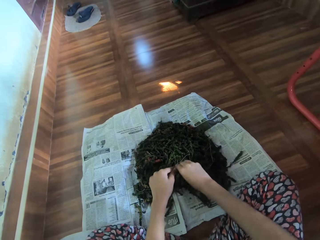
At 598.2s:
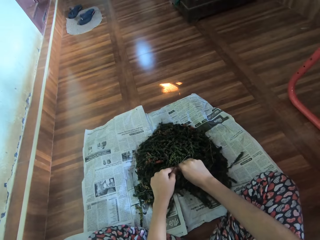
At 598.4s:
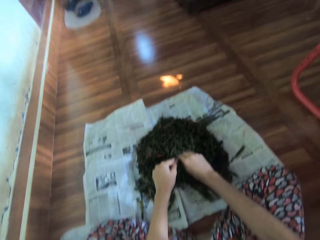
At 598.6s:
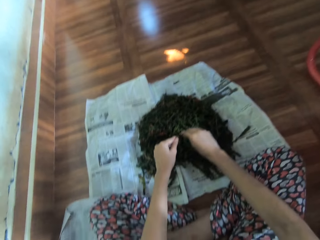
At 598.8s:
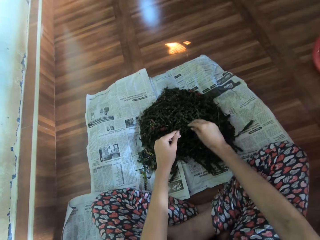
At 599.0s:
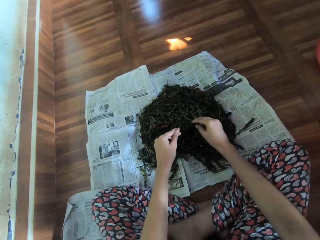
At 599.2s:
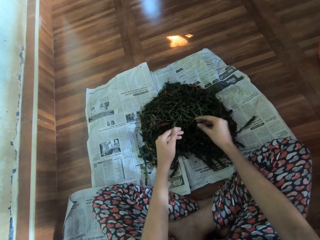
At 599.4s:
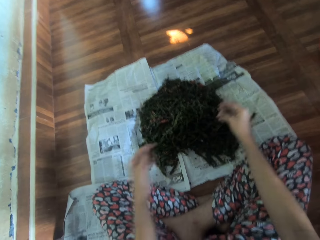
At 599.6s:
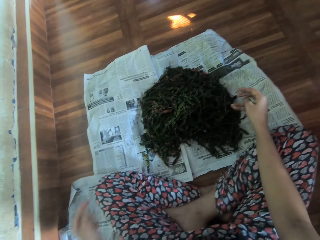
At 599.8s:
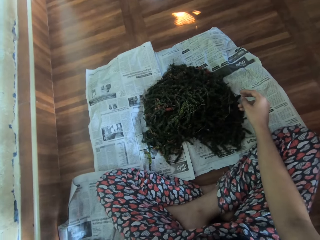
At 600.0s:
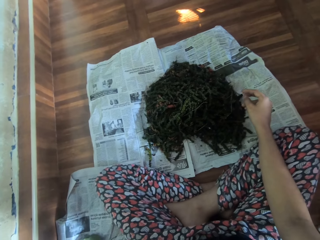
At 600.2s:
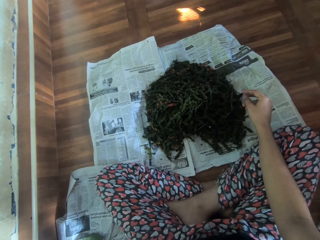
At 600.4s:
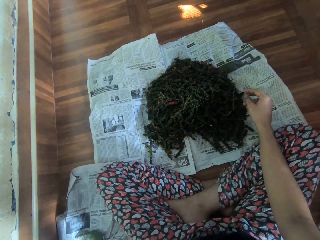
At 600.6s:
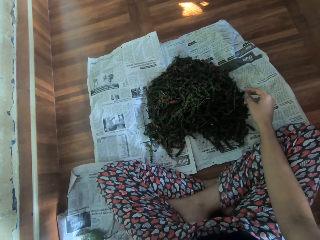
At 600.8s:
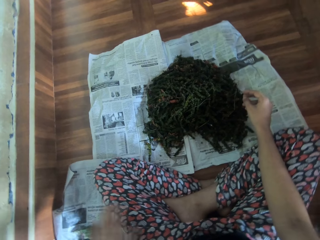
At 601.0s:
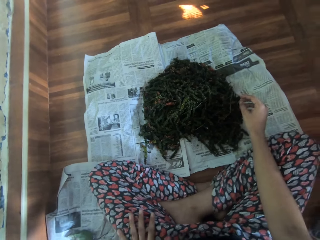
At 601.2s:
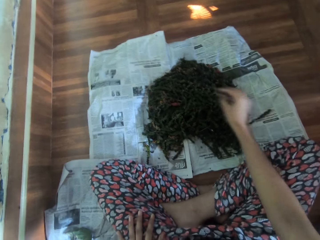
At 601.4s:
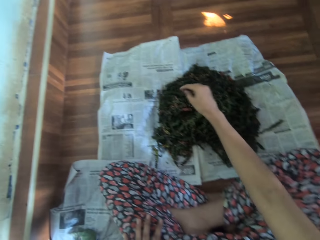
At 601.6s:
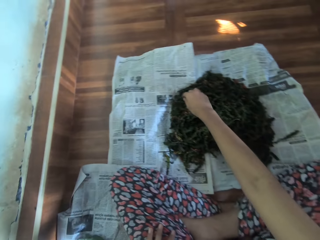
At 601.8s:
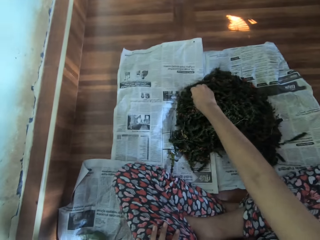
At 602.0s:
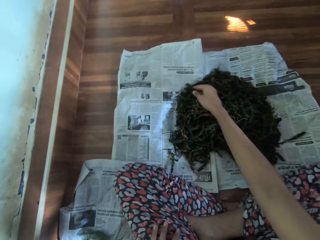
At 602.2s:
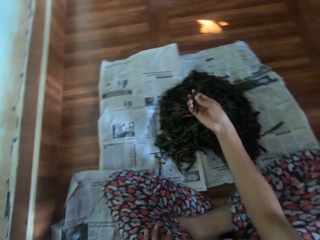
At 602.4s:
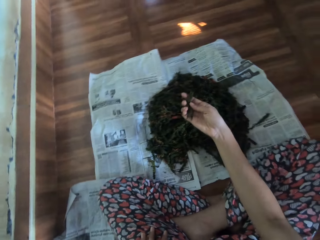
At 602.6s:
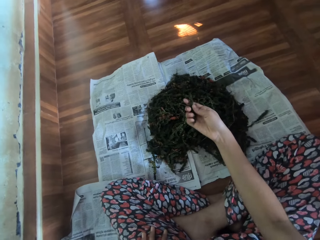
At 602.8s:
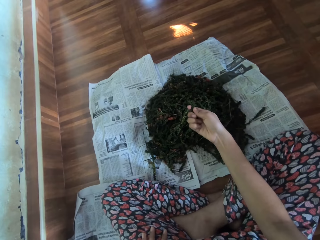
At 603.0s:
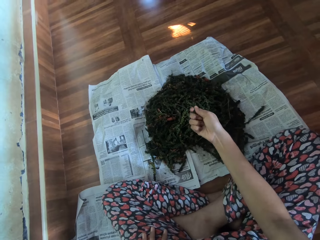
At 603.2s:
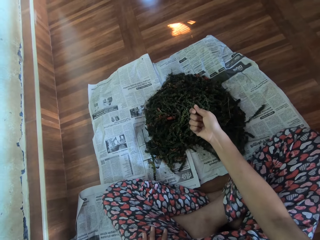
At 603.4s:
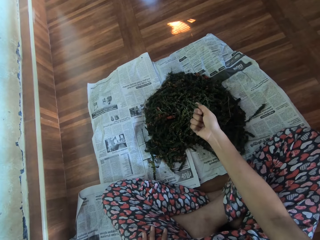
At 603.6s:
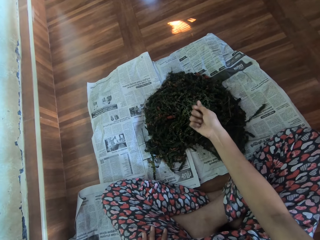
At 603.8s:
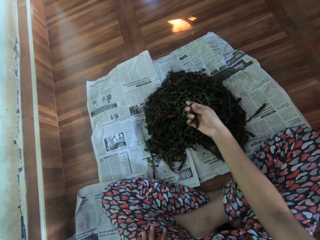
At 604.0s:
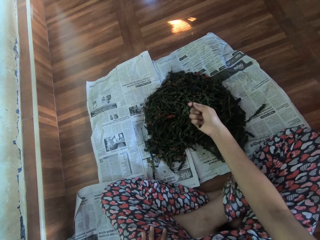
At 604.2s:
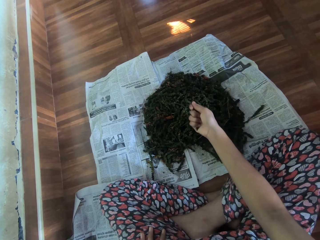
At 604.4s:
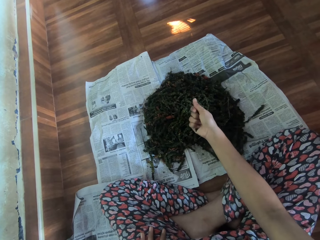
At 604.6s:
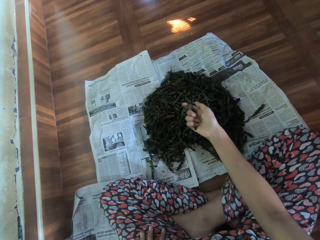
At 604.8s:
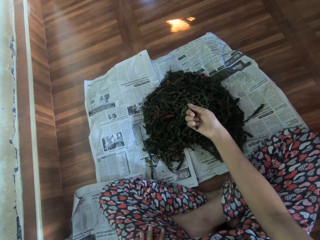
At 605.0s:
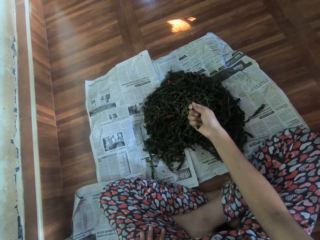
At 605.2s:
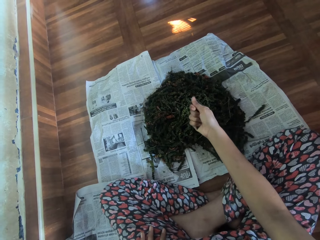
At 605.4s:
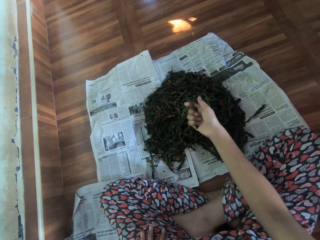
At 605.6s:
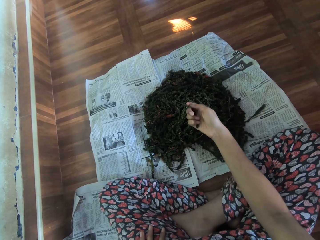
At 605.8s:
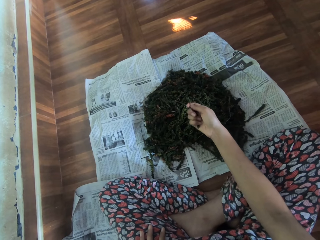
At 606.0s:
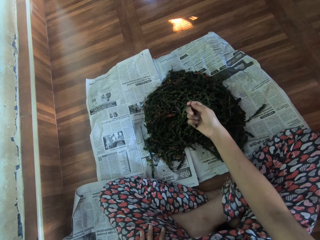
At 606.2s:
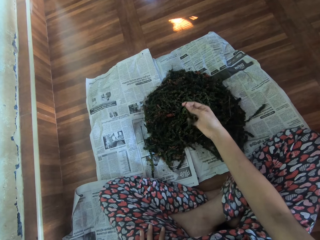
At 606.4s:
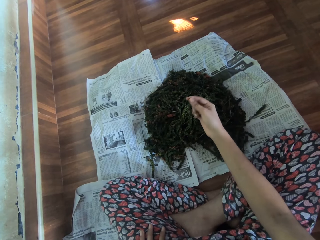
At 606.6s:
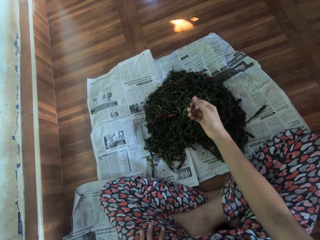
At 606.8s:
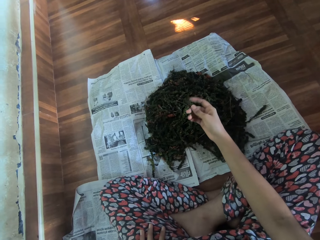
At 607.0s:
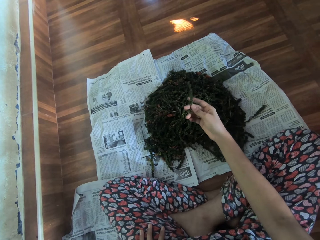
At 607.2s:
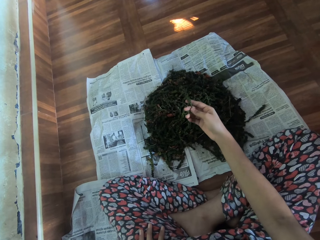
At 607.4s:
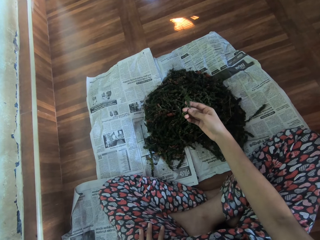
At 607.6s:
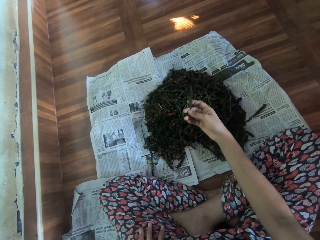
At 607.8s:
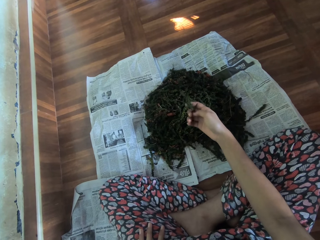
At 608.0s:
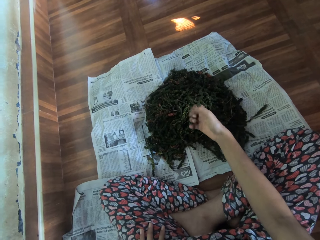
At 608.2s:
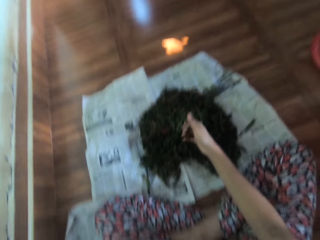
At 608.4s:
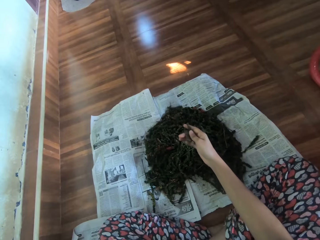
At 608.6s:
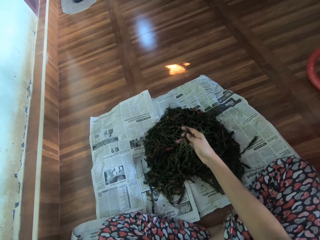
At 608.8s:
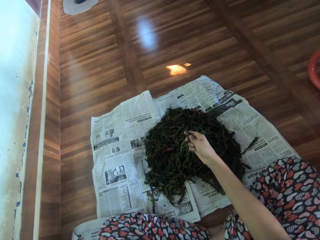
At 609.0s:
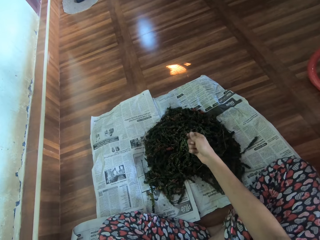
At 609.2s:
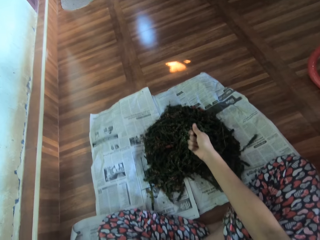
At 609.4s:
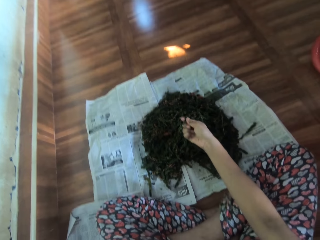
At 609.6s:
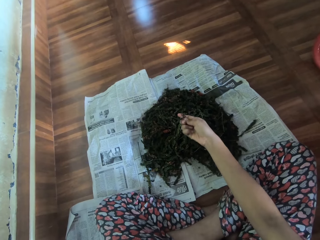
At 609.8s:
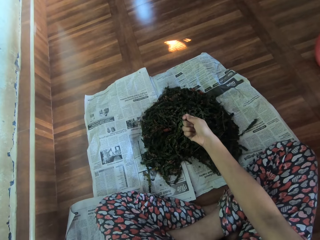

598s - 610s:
The camera wearer drops the stem on the newspaper on the floor with her left hand. She picks a dried marijuana from the newspaper on the floor with her right hand. She pulls the dried marijuana off the stem onto the newspaper with her right hand.

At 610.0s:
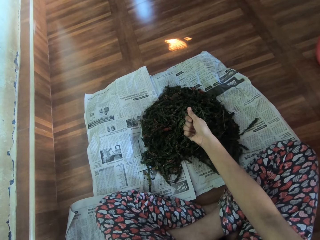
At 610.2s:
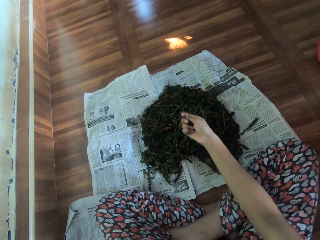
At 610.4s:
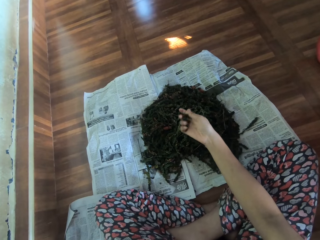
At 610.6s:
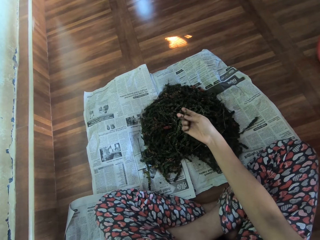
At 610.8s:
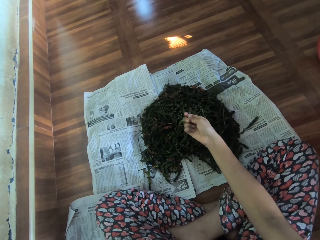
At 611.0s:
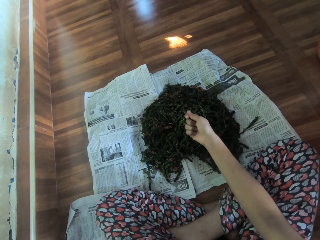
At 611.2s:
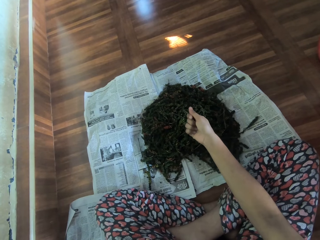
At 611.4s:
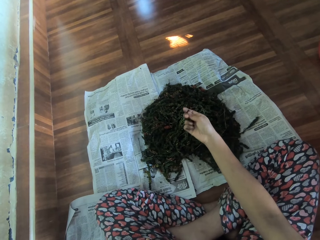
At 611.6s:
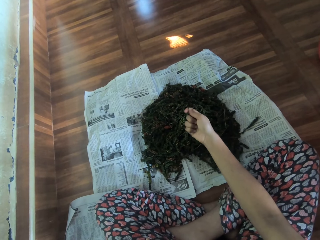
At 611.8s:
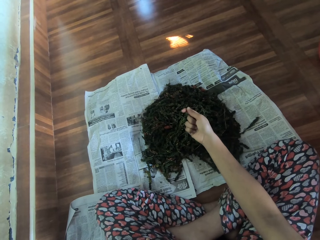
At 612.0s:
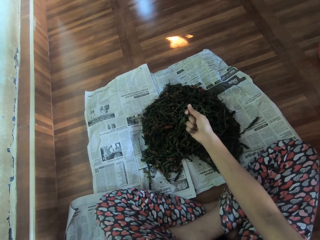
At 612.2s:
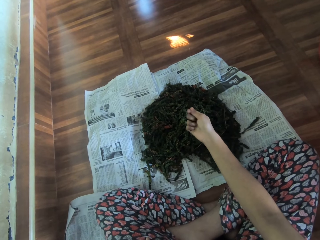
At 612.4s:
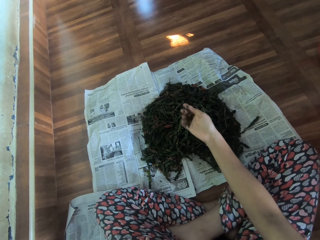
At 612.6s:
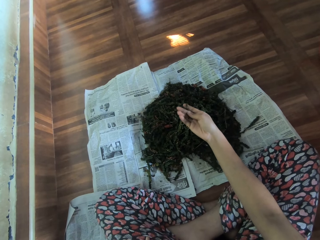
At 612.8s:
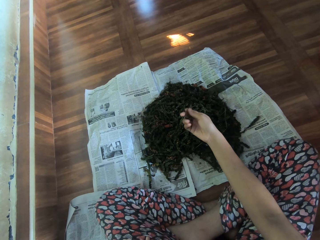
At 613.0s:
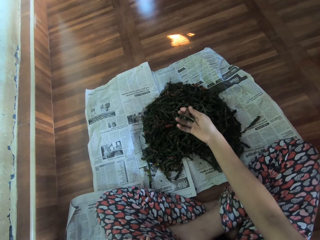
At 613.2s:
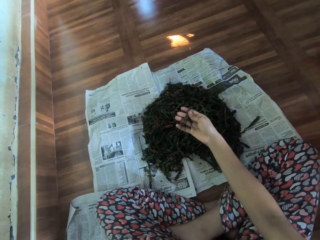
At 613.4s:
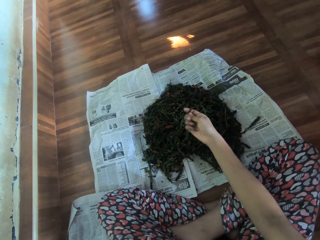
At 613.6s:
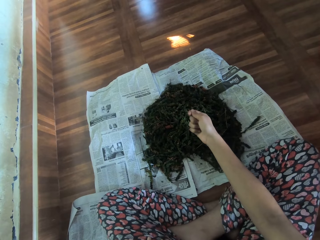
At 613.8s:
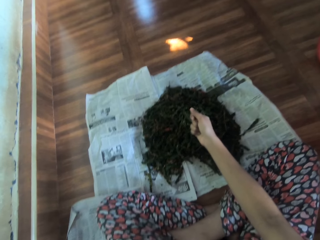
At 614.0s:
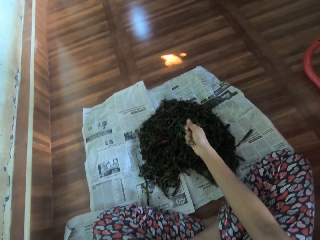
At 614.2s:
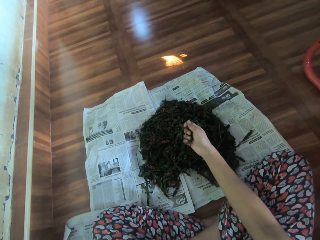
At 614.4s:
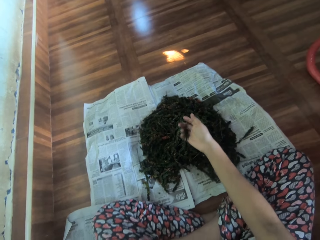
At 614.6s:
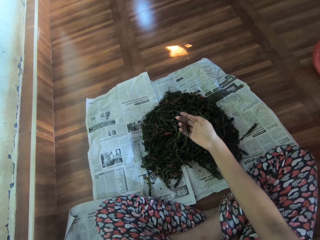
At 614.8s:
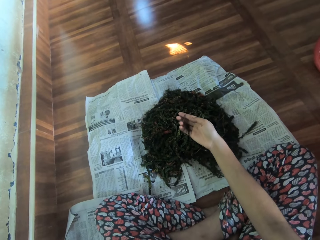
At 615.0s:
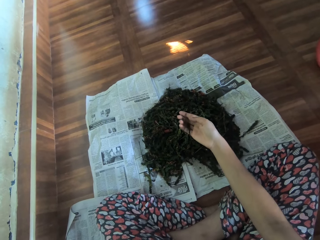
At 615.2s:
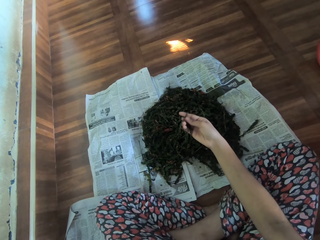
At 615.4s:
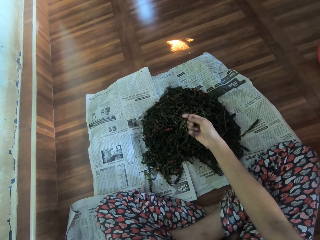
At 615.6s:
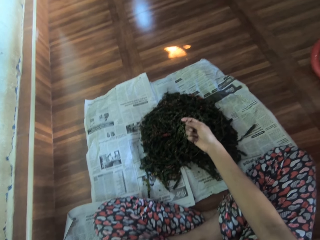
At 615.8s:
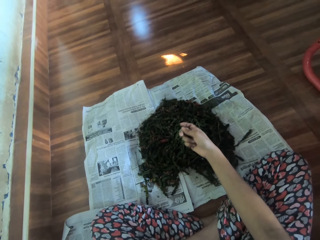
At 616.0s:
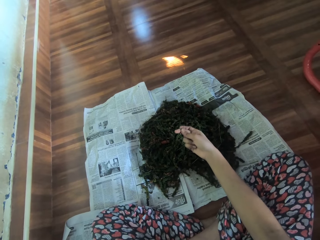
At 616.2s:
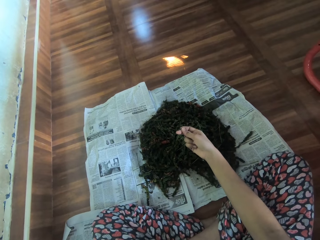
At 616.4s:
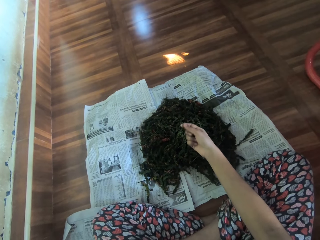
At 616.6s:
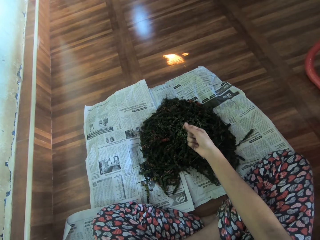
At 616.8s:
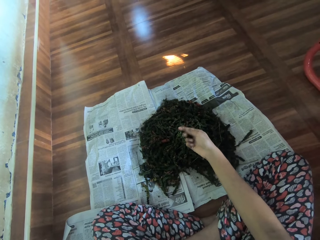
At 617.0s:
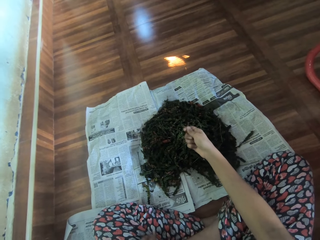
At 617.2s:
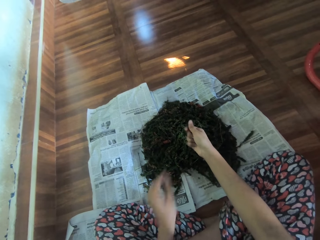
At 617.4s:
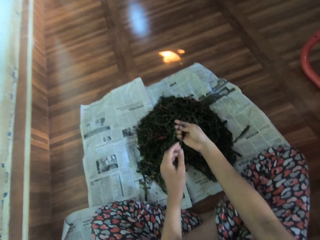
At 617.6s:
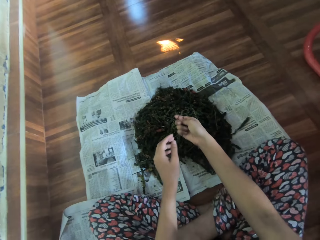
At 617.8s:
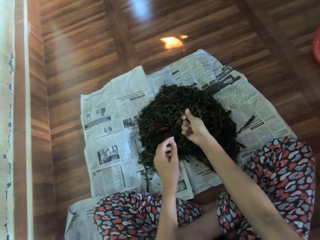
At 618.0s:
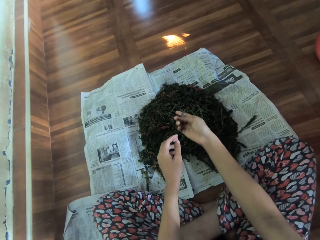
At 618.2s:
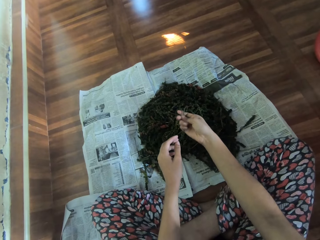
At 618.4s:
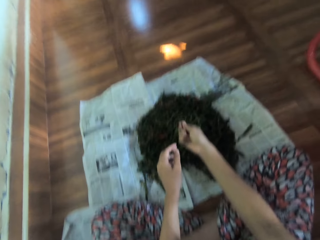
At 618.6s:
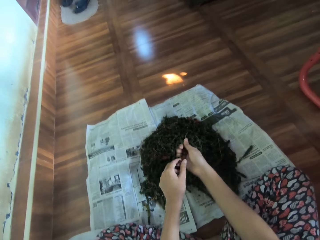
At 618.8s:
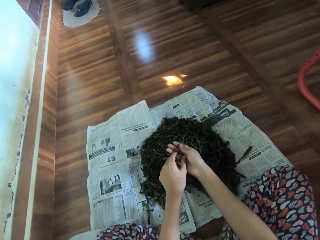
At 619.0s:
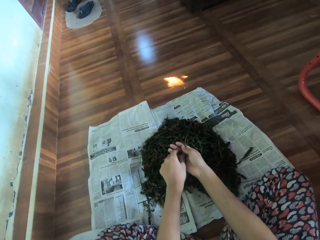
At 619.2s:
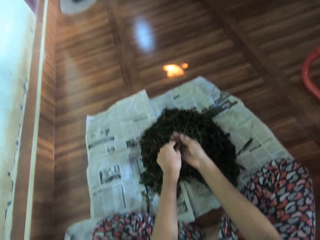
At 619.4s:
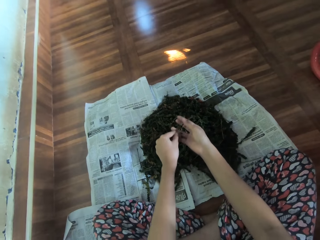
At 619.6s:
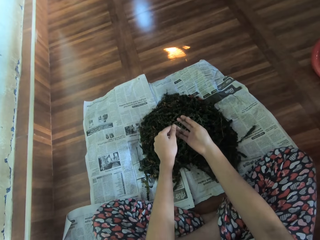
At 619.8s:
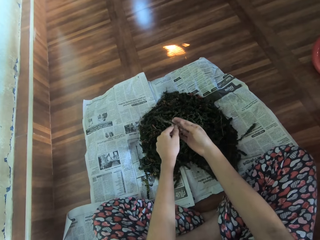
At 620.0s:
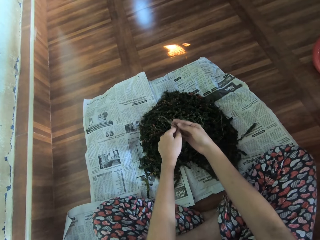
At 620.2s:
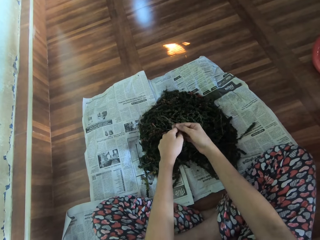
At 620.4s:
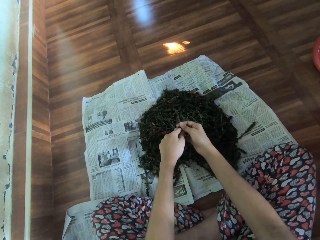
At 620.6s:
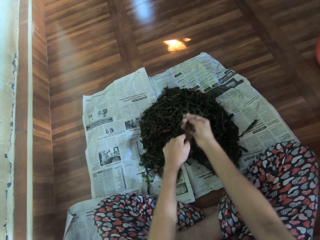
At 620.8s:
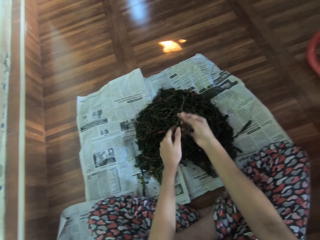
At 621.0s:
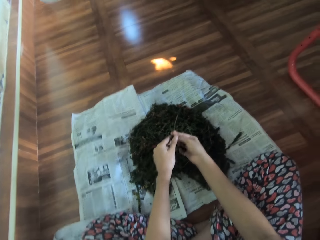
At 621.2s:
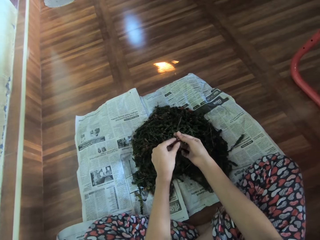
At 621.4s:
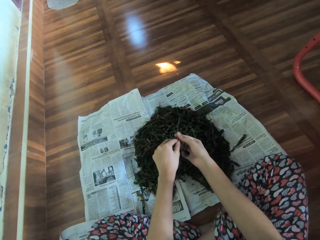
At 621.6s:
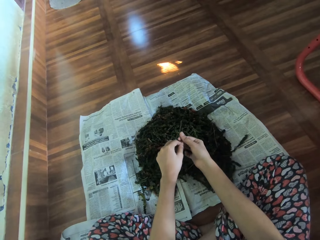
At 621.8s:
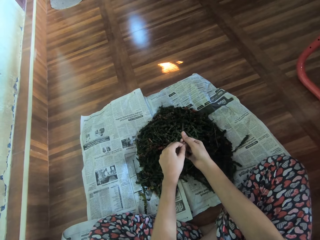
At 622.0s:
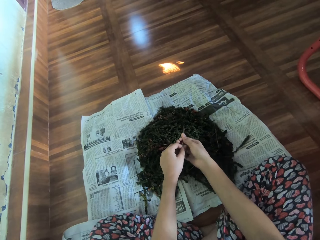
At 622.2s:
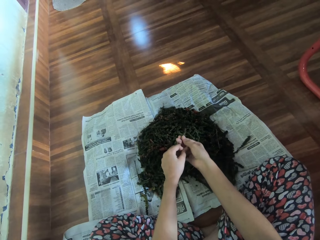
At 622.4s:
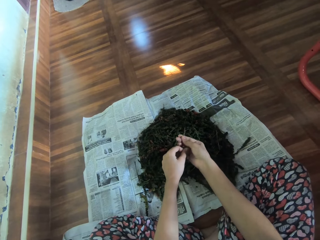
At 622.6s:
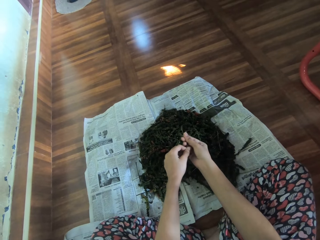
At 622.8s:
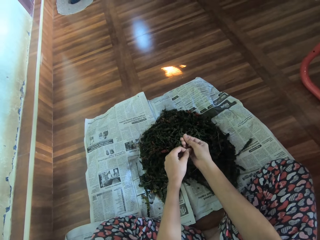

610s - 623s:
The camera wearer pulls the dried marijuana off the stem onto the newspaper with both hands.
